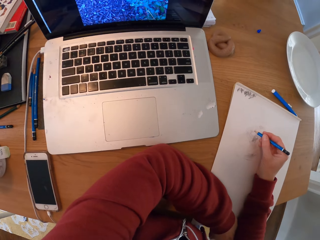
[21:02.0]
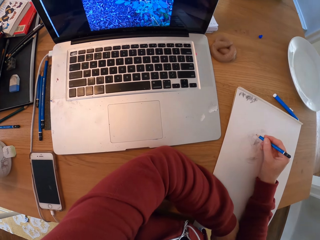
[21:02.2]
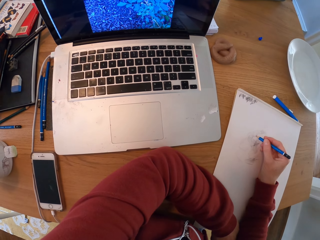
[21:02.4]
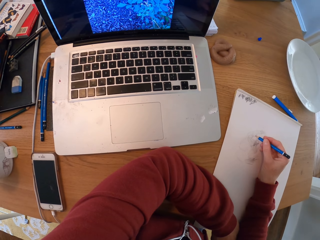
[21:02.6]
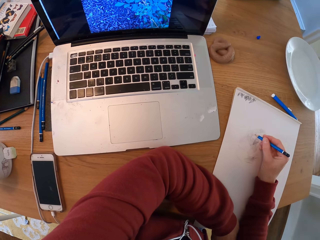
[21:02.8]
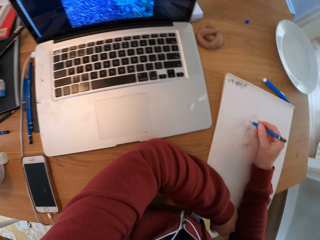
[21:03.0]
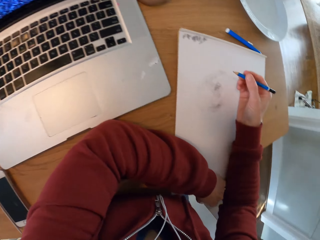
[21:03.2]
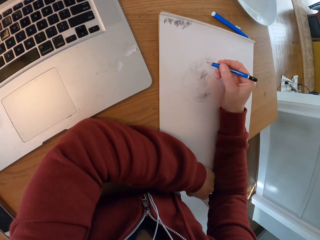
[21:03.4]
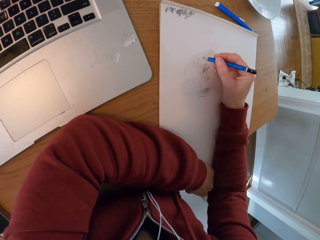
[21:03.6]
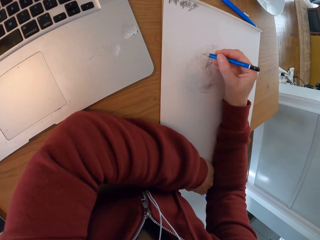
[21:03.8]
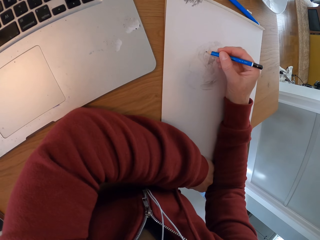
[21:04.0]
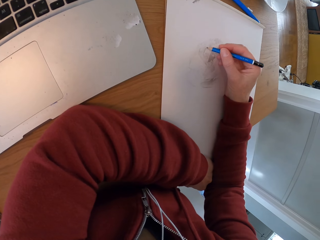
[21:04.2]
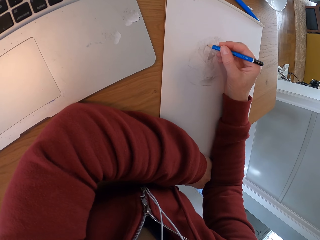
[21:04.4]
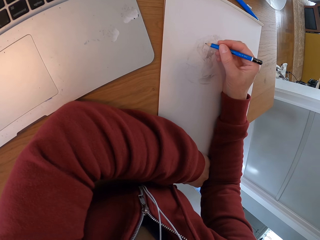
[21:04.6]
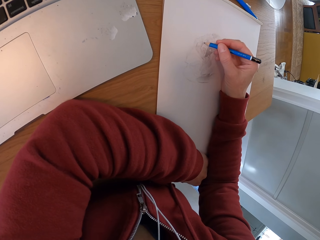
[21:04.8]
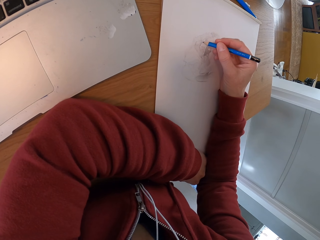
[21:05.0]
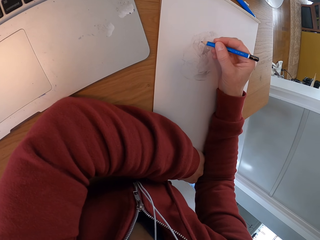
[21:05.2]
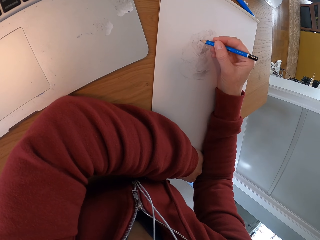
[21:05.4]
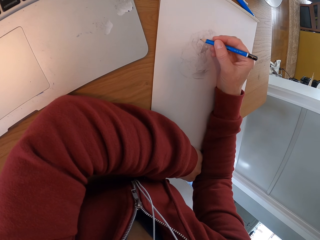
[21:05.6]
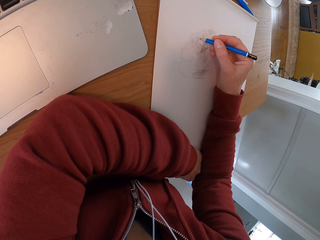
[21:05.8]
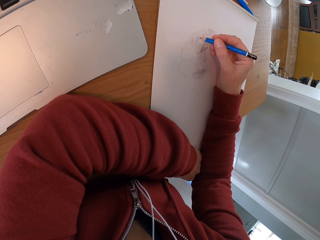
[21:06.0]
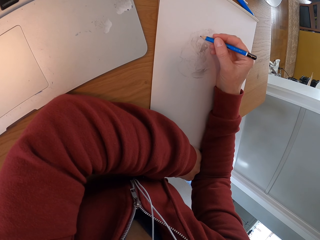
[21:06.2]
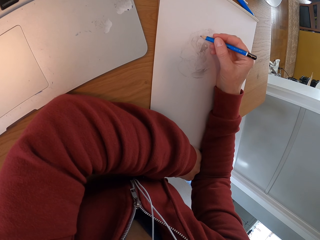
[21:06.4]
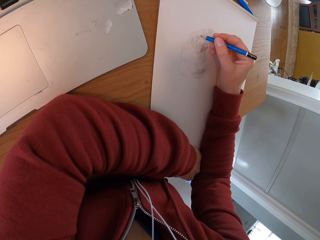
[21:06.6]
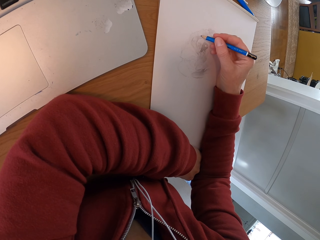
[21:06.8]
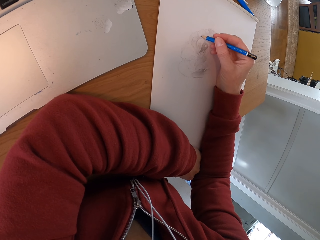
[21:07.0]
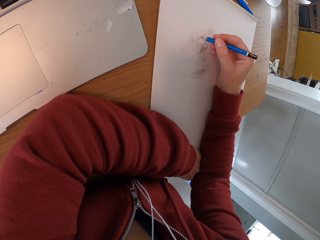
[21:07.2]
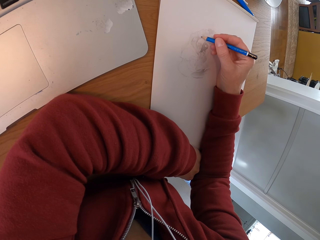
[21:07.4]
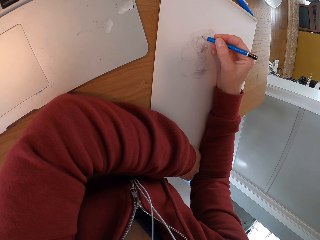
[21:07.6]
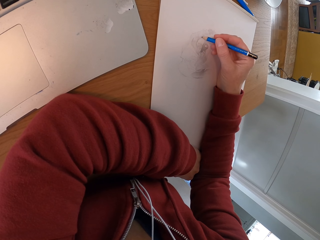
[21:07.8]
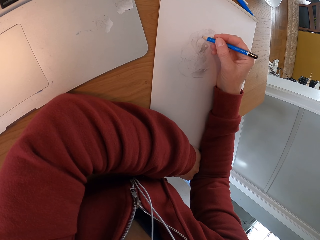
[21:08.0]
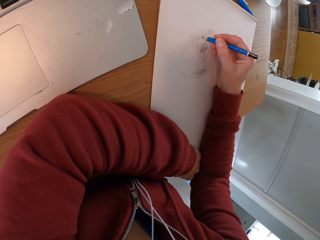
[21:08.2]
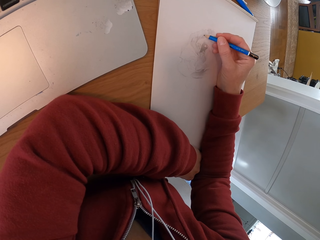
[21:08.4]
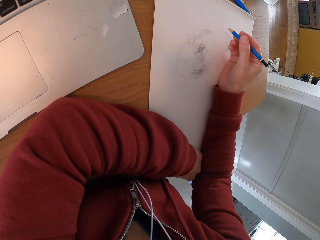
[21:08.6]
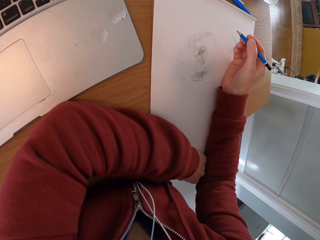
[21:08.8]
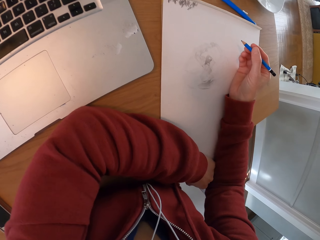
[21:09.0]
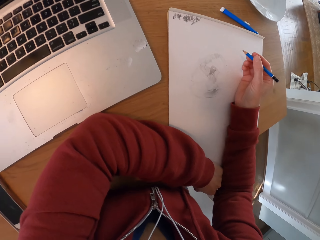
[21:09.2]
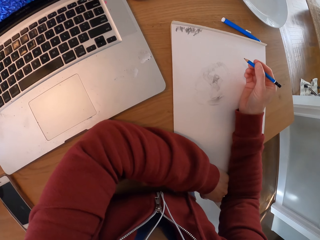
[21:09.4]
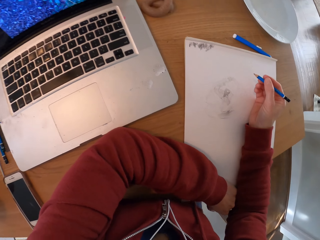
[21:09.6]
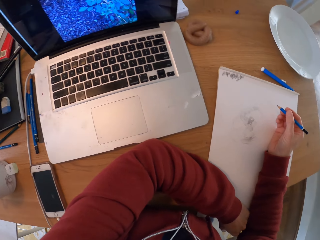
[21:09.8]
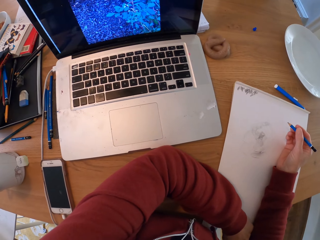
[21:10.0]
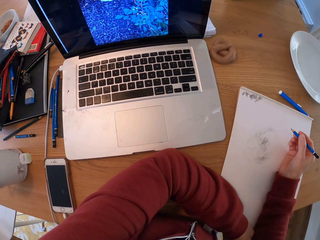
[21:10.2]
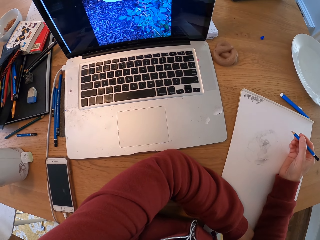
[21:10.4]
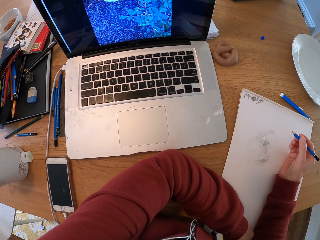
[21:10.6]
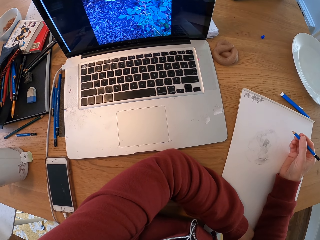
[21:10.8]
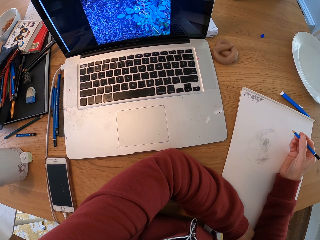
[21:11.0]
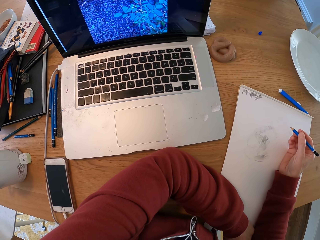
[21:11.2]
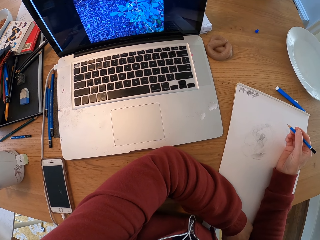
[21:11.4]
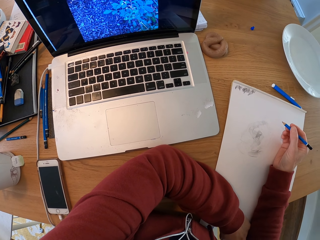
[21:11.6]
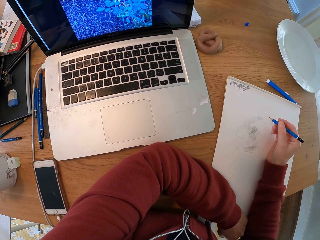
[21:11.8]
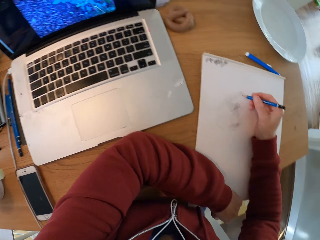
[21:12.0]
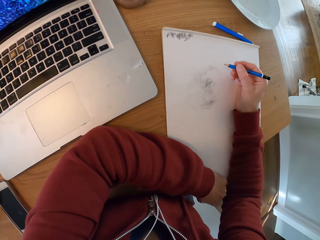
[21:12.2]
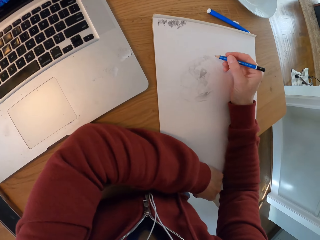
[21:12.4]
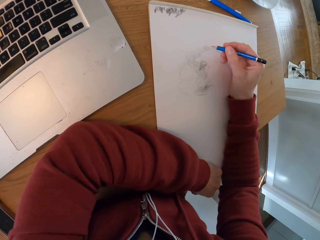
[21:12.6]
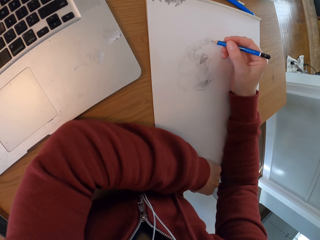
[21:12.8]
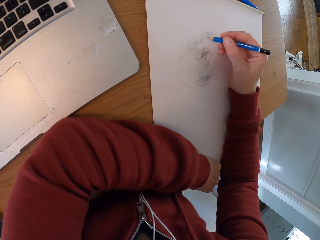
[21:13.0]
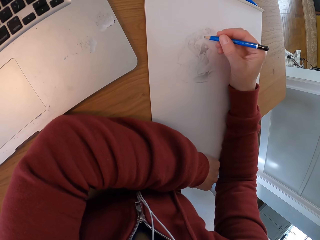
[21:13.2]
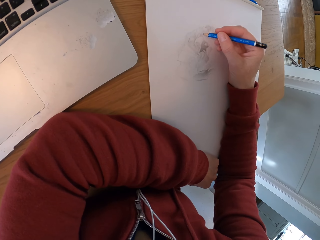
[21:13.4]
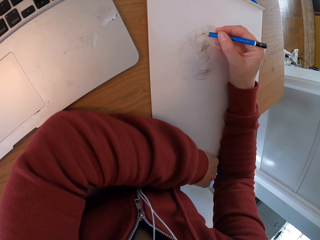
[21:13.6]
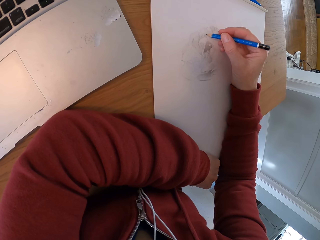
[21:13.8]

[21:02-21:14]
The camera wearer checks the laptop. They draw with a pencil on the drawing board. They turn around the room. They check the laptop. They draw with a pencil on the drawing board.

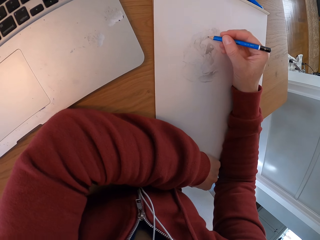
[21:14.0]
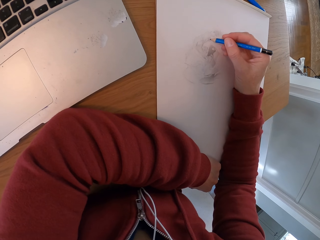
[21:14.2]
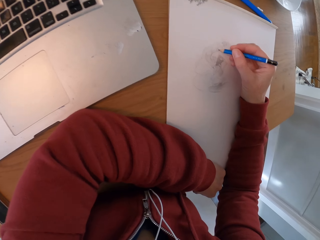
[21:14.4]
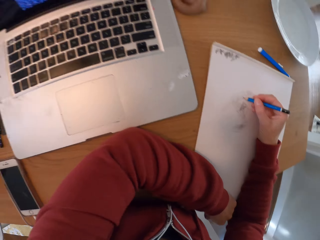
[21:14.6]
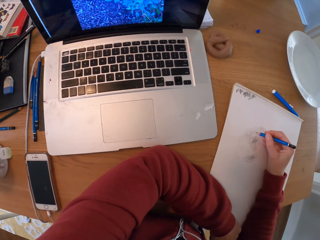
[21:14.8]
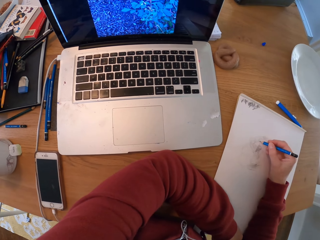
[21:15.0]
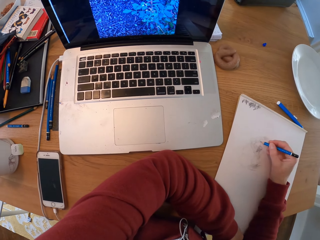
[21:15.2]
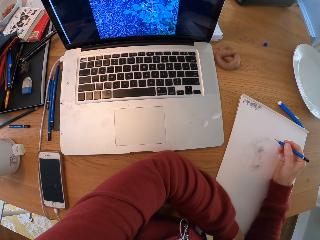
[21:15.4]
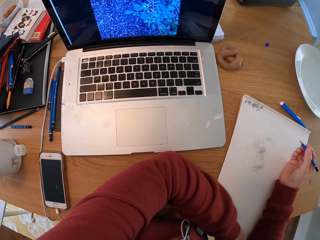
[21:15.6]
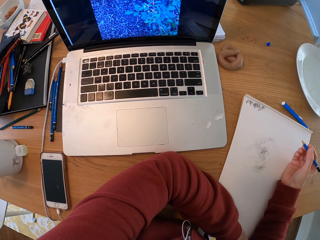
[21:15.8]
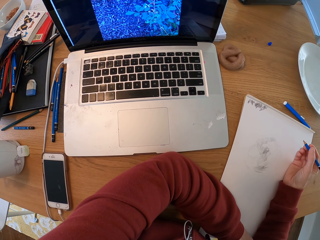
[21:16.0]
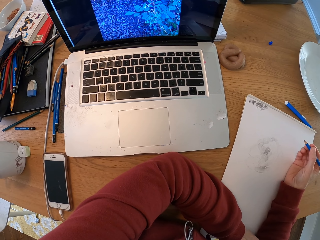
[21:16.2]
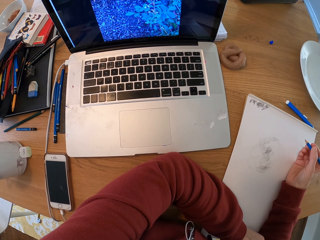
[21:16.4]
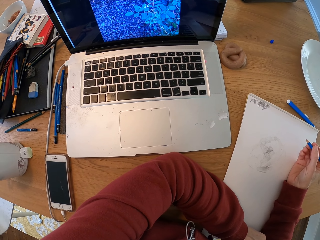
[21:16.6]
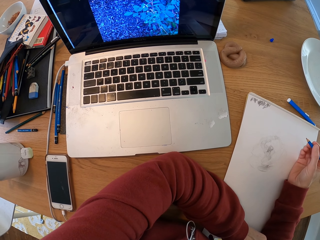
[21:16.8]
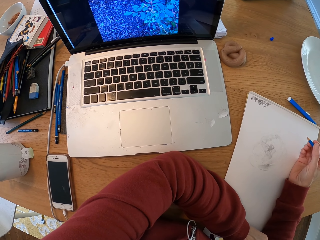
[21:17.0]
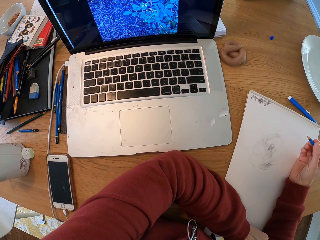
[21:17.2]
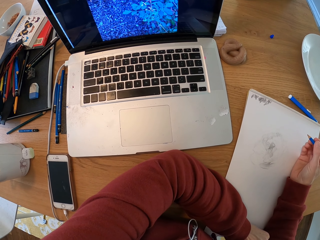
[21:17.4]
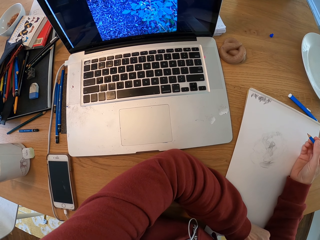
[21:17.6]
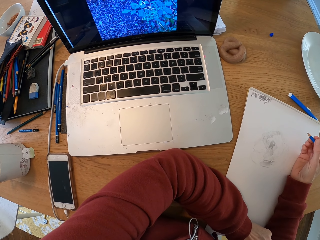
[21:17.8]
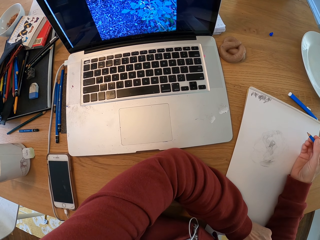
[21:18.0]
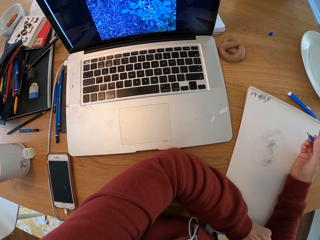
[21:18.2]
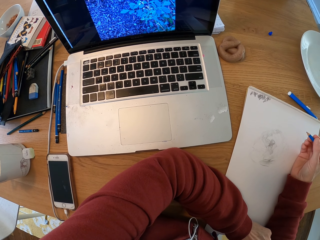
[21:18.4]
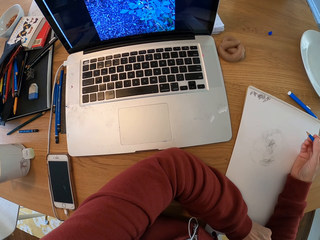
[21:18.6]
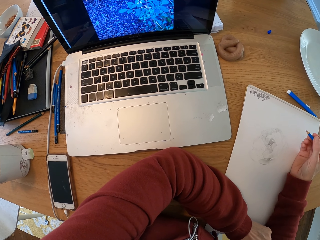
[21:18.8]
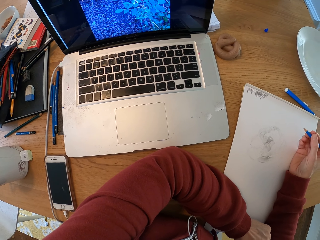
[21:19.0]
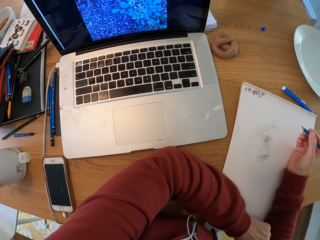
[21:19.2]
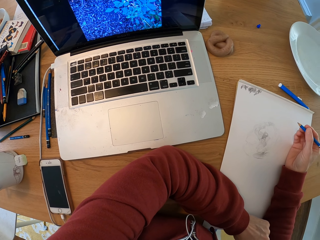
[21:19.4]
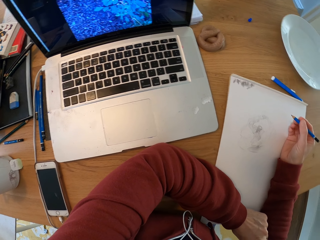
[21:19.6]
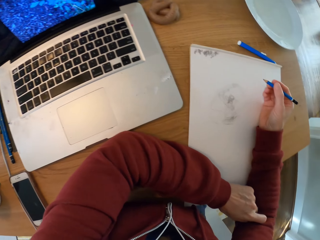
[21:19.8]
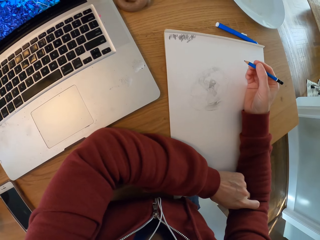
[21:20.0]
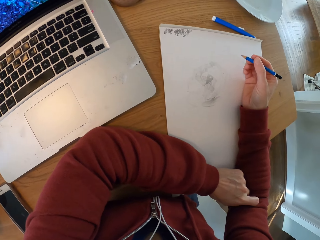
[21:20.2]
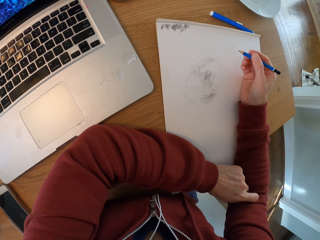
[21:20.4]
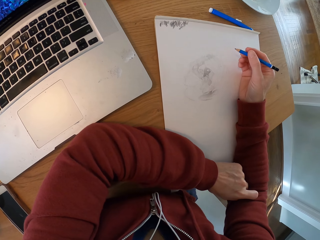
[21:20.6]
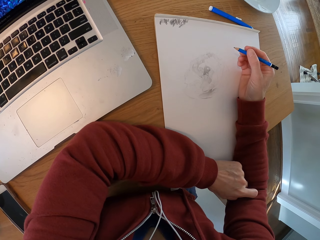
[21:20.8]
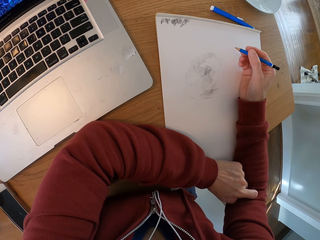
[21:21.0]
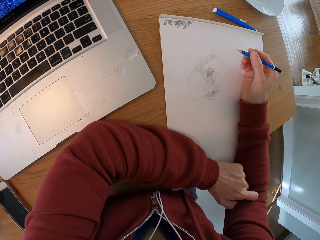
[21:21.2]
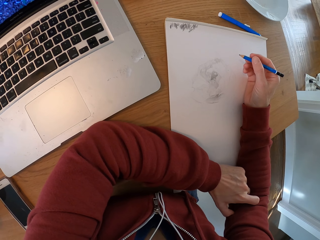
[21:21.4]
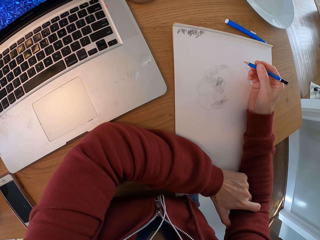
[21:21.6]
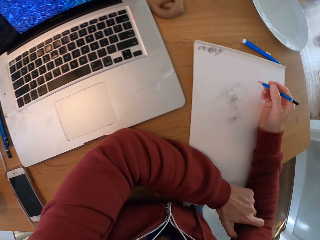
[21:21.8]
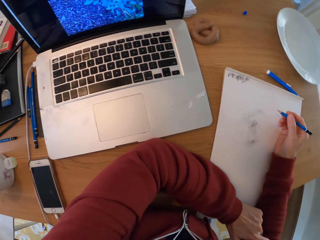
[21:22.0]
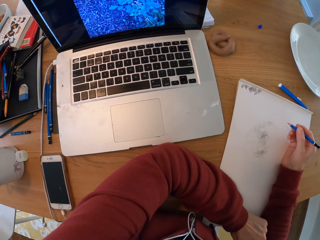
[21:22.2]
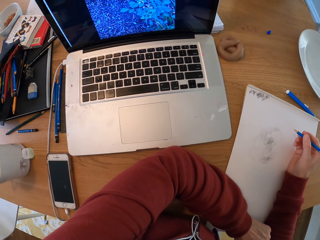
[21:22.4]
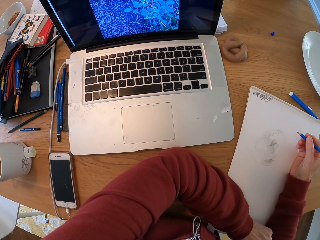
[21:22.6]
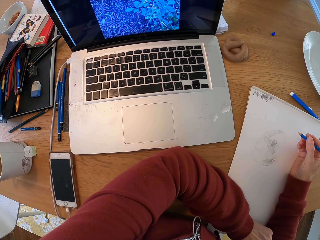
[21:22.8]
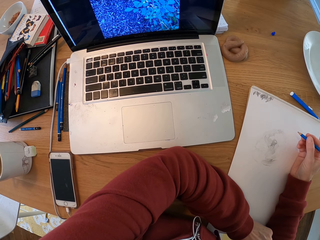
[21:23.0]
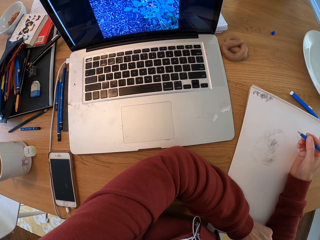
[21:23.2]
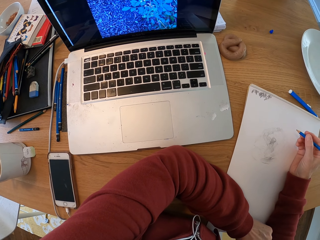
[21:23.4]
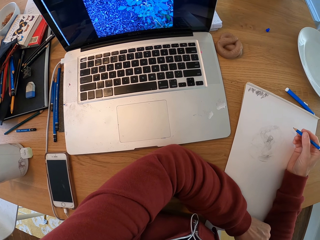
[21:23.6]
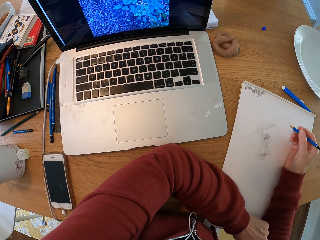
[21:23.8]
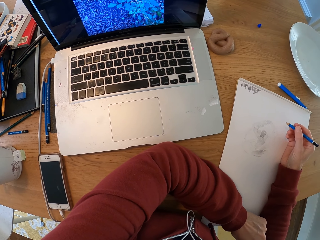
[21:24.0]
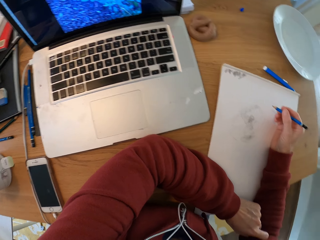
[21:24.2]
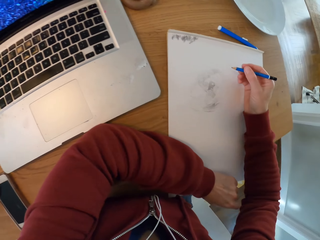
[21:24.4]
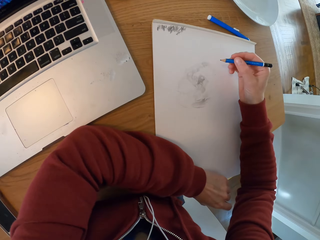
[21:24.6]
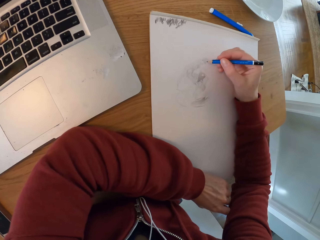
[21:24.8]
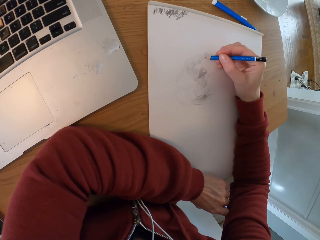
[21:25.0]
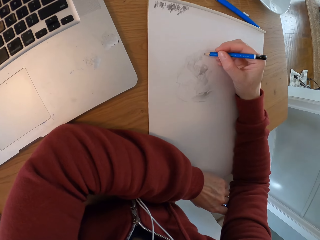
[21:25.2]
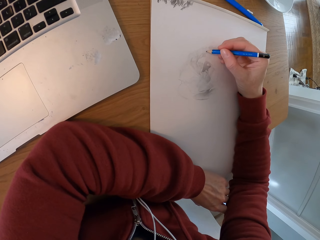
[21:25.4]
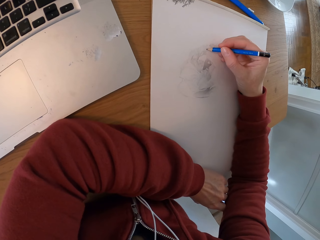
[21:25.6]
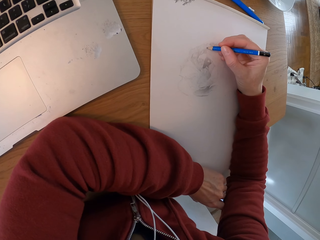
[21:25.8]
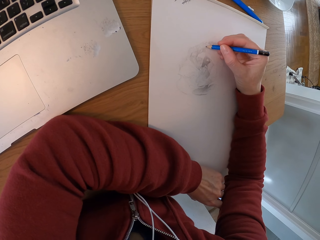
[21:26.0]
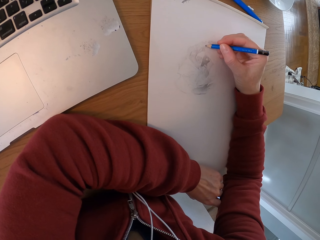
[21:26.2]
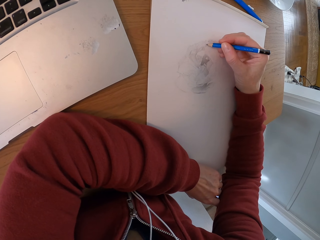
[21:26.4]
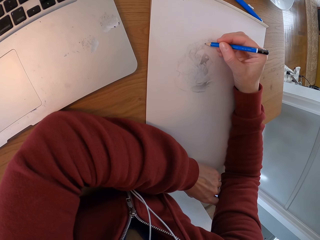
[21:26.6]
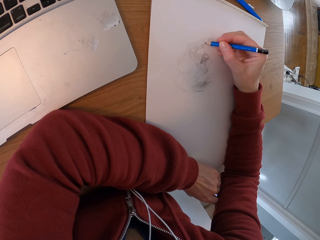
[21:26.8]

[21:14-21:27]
The camera wearer checks the laptop. They turn around the room. They draw with a pencil on the drawing board.
